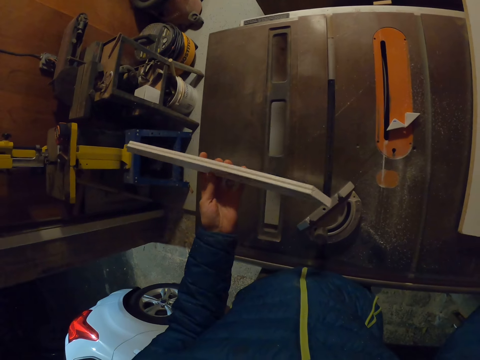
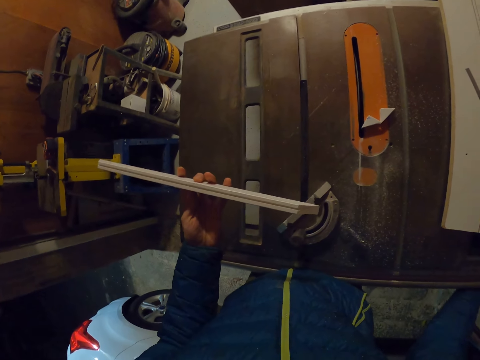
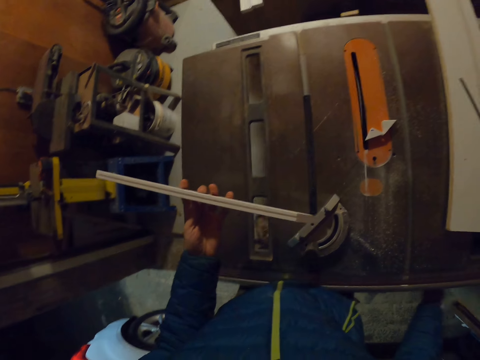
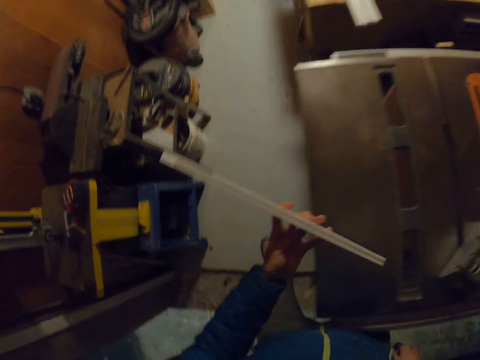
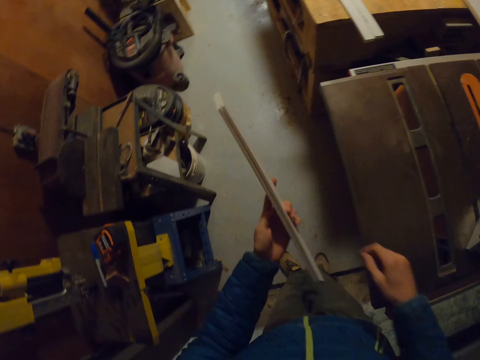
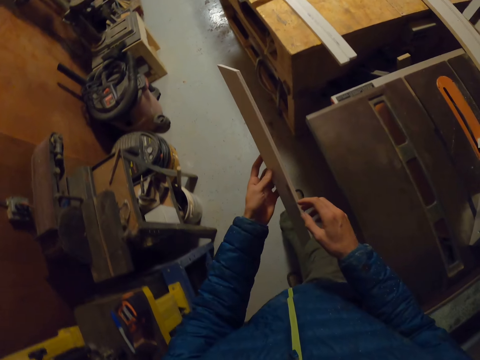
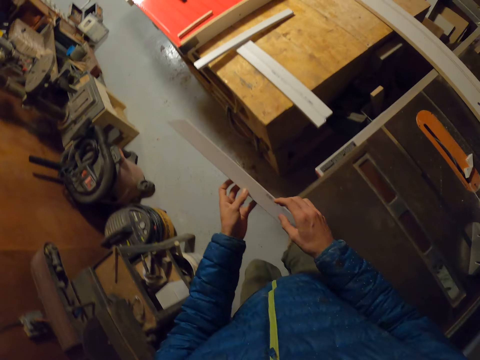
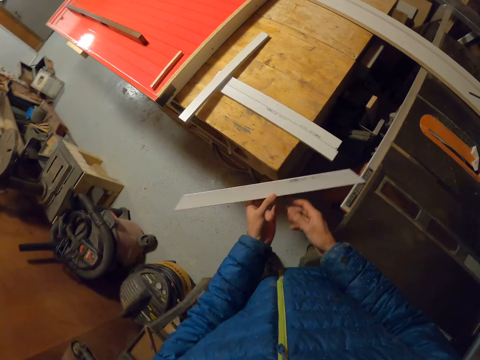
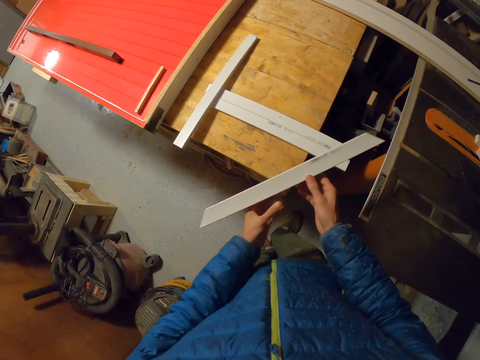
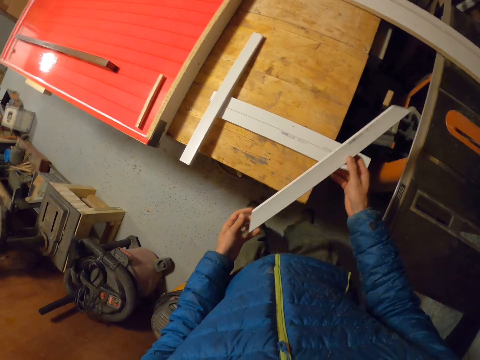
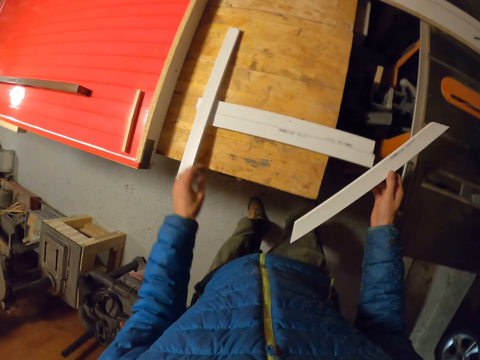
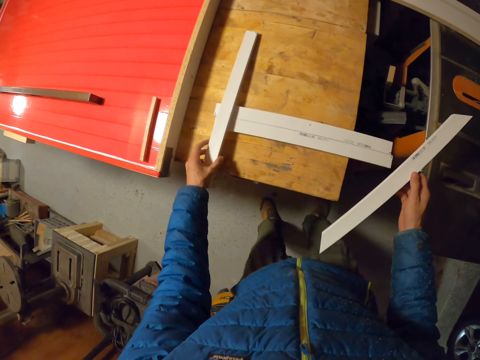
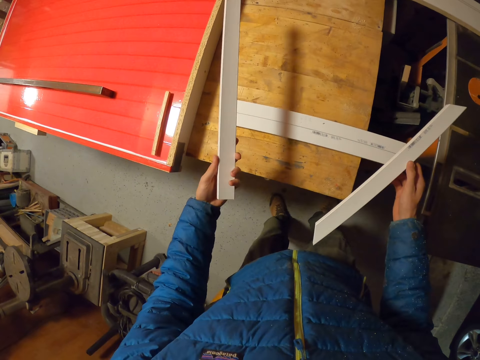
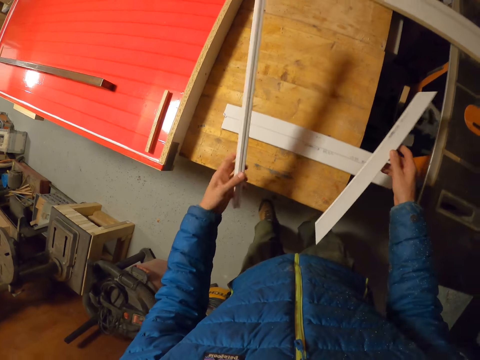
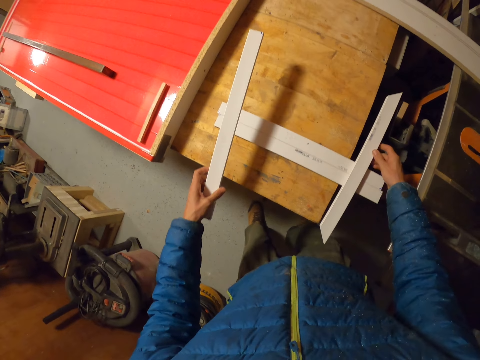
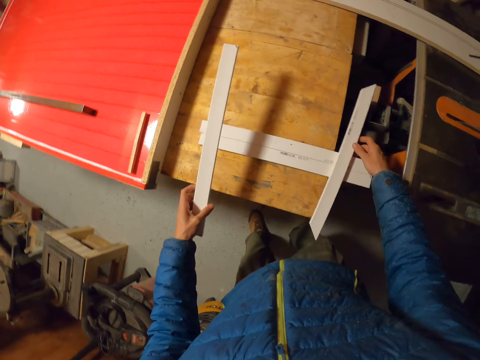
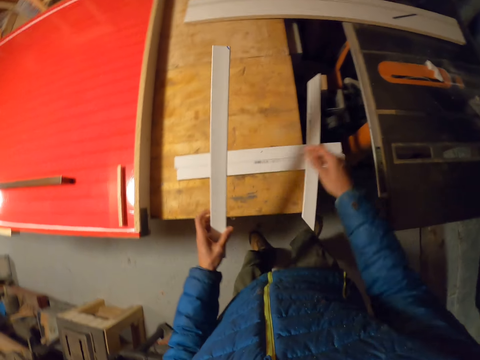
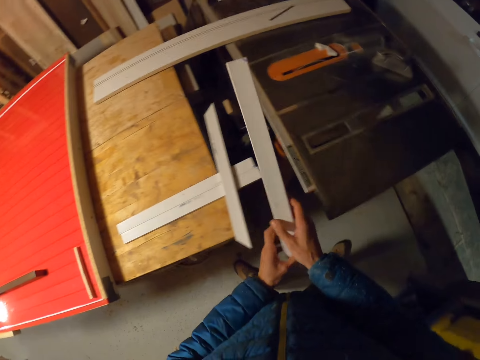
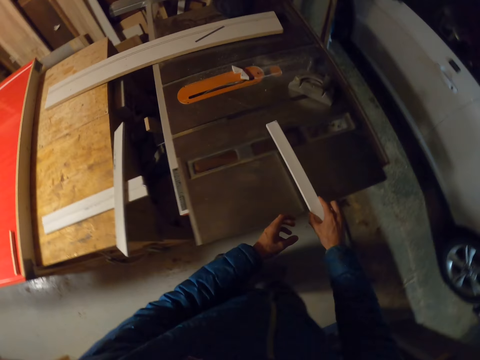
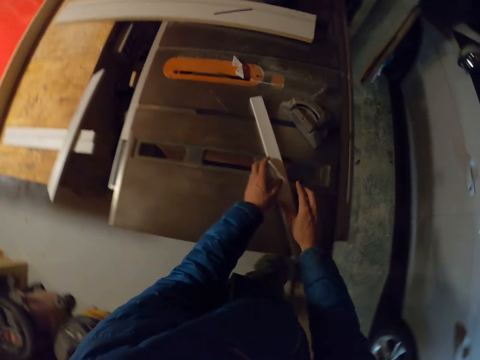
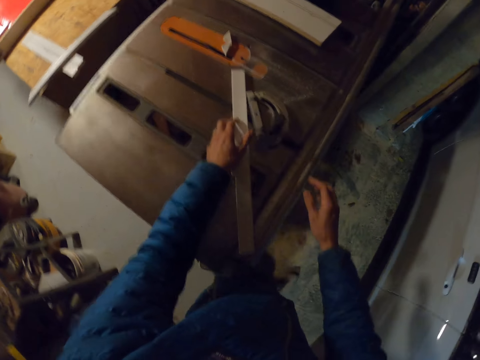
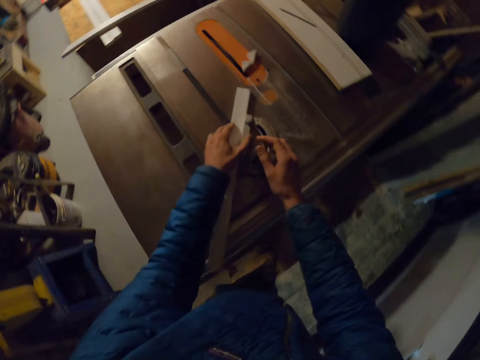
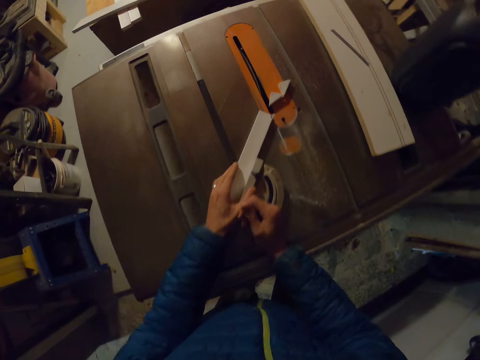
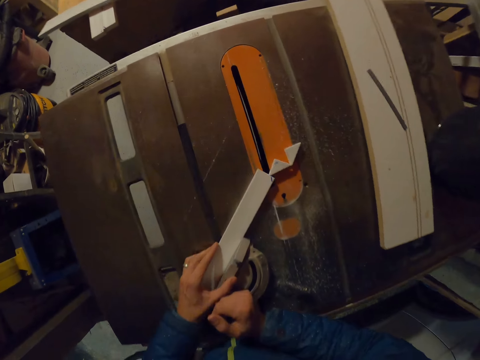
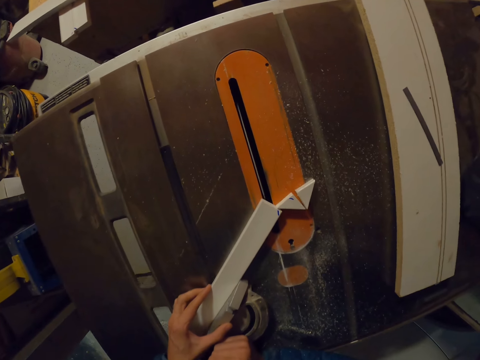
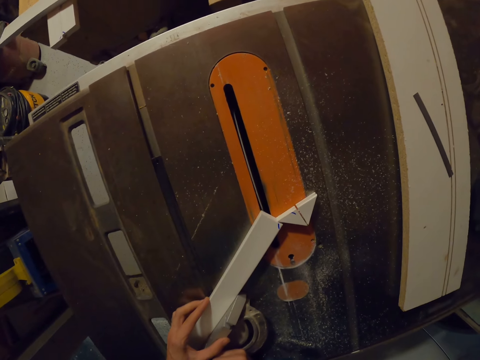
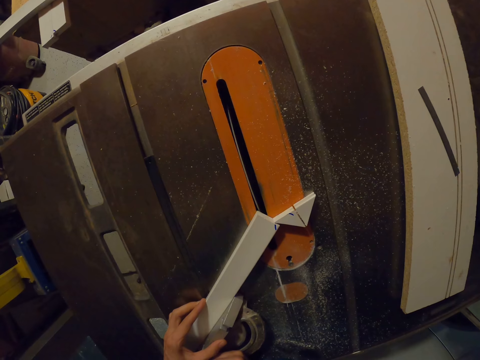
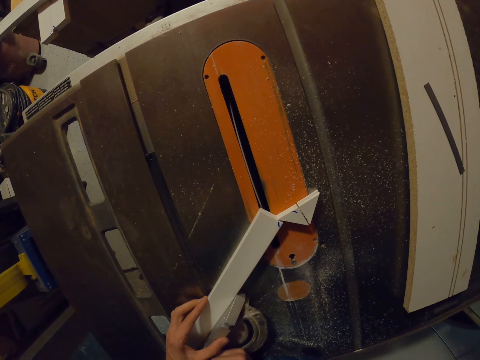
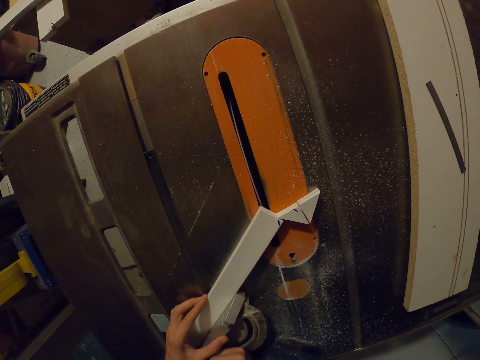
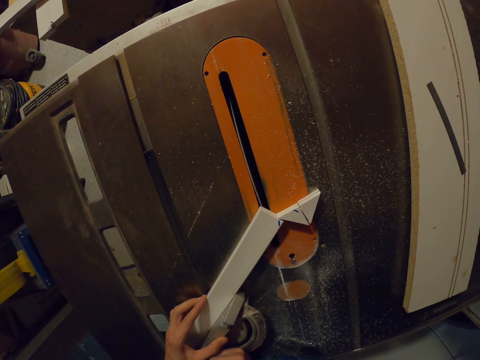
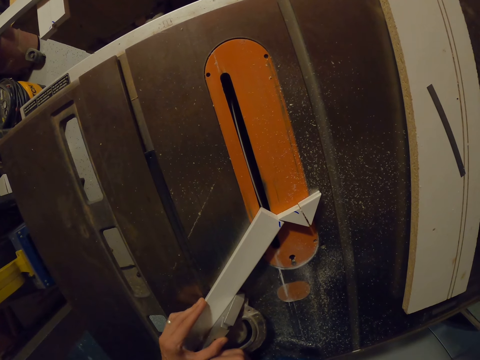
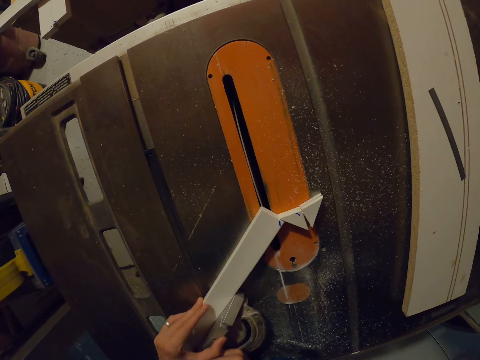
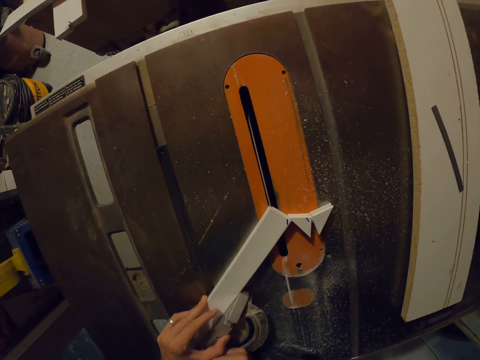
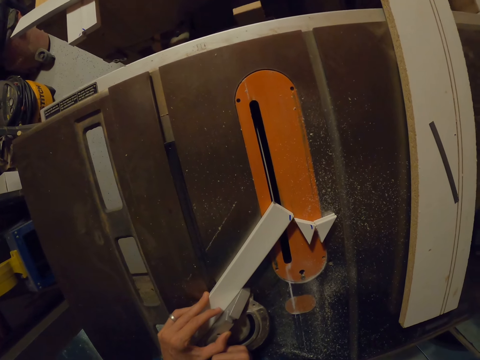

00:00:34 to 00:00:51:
The camera wearer turns the piece of wood and walks a few steps. He picks another piece of wood from the table with his left hand and looks at the piece of wood. He drops the first piece of wood in his hand on some pieces of wood on the table. He puts the piece of wood on the machine and cuts the edge of the piece of wood in his hands with the table saw.

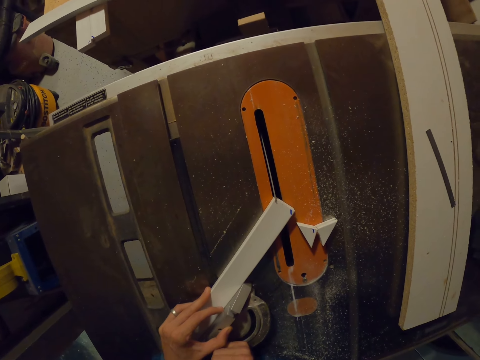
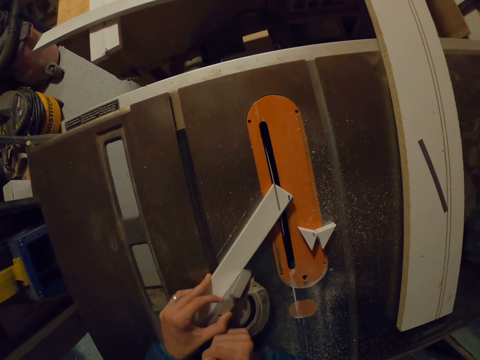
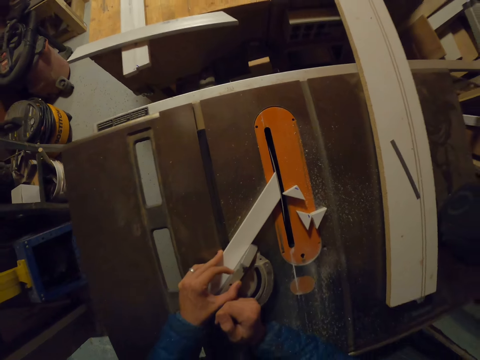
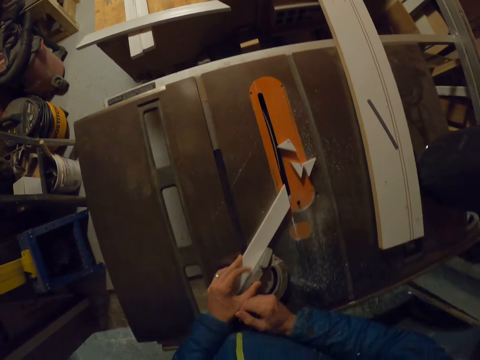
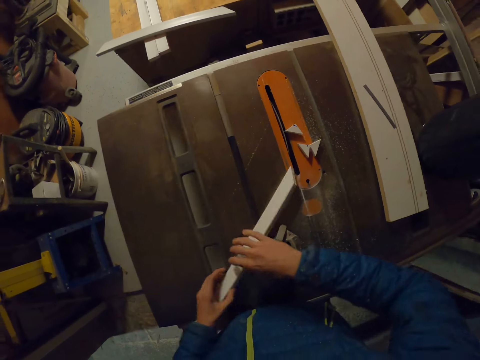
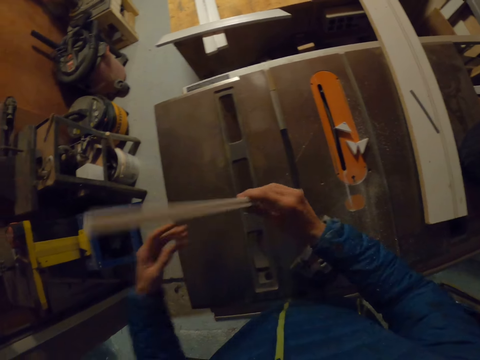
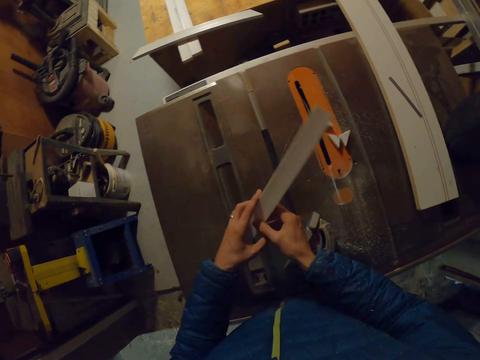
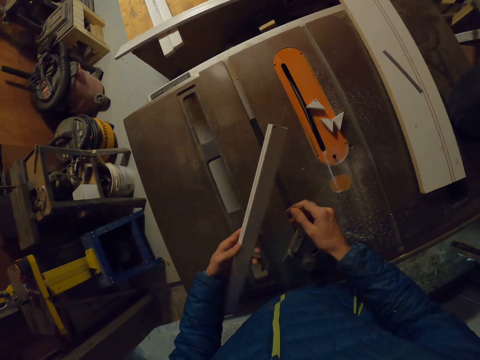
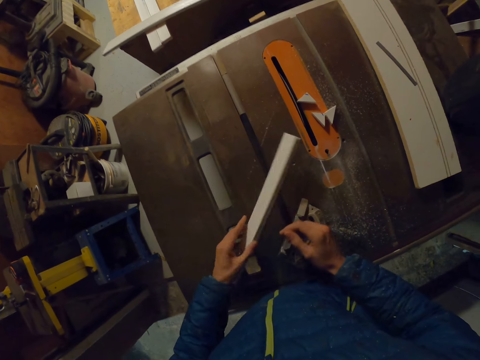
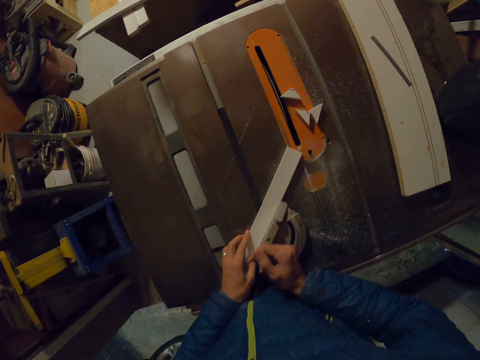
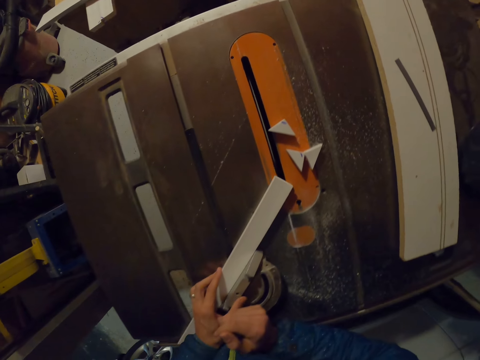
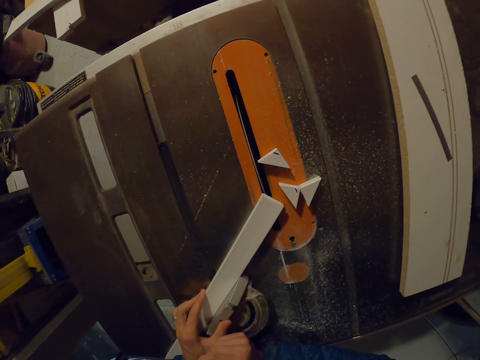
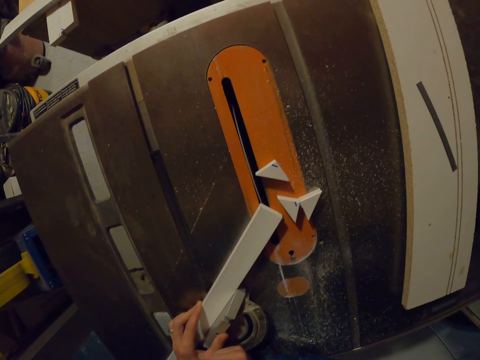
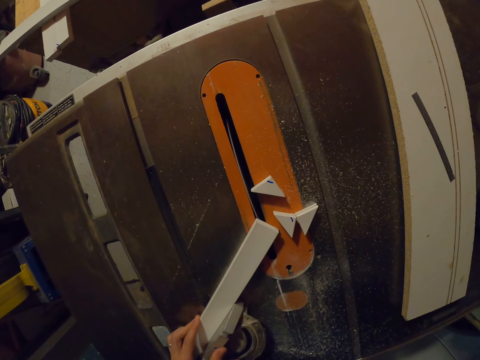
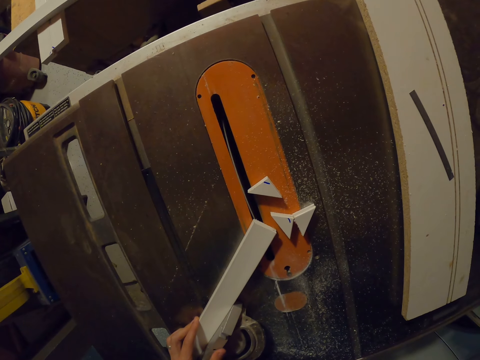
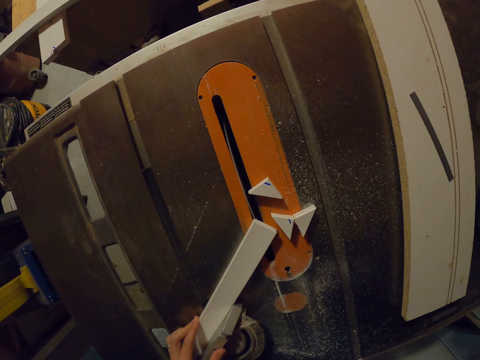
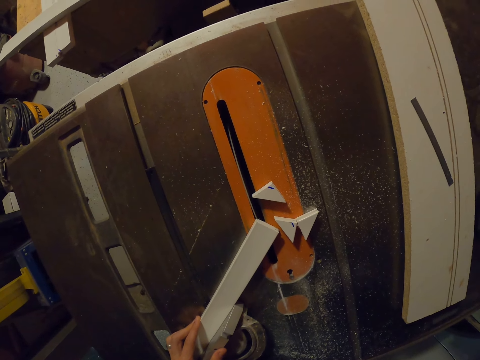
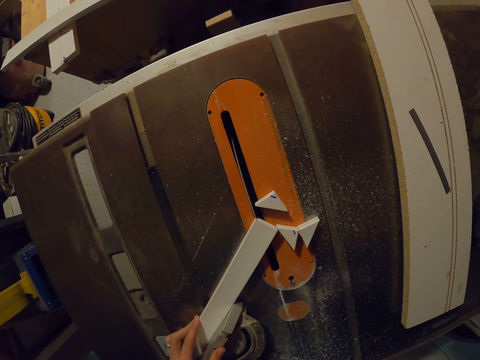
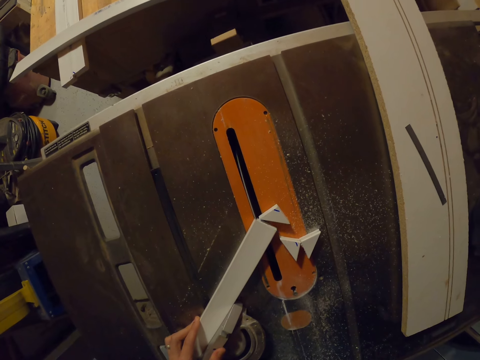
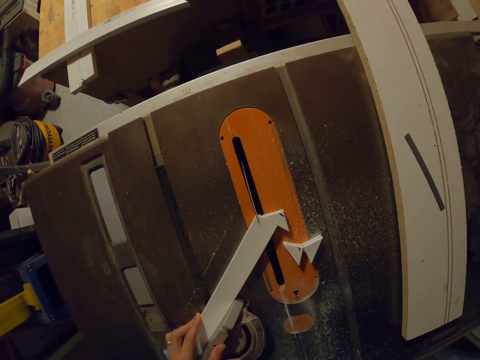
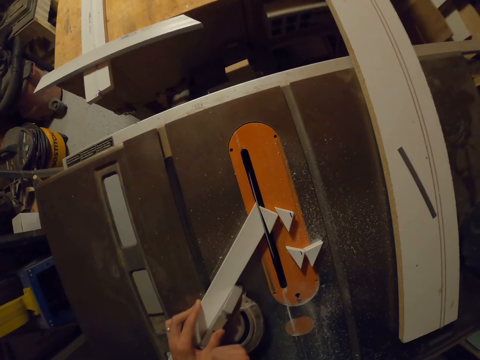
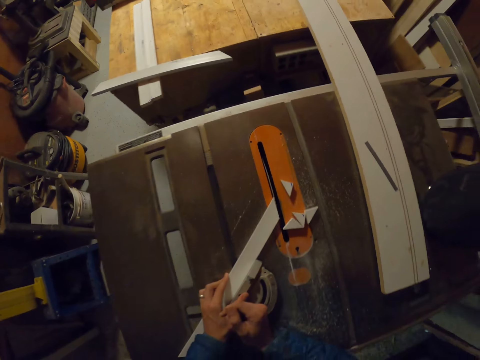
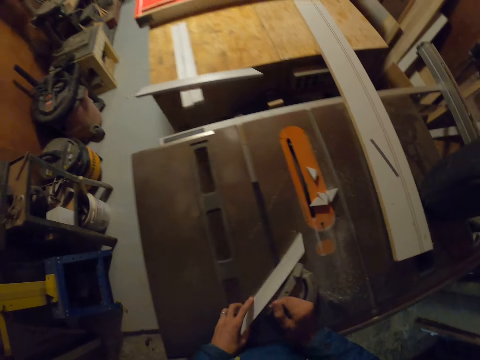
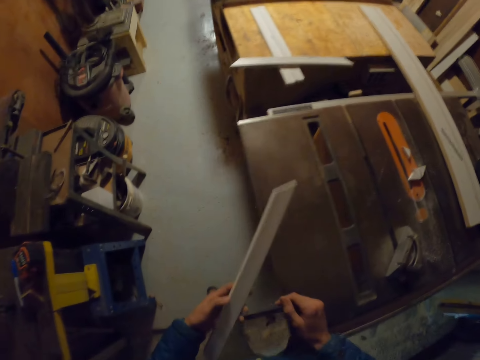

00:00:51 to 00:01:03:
The camera wearer turns the piece of wood to the other end. He puts the piece of wood on the table and cuts the other edge of the piece of wood with the table saw. He examines the piece of wood with his hands and turns the piece of wood.
